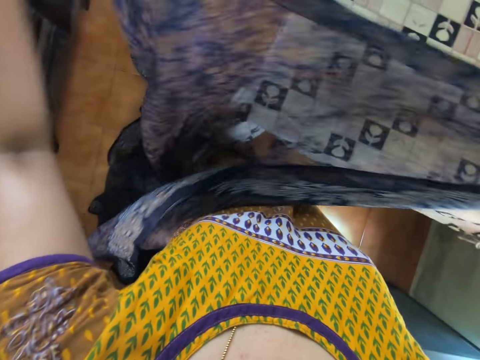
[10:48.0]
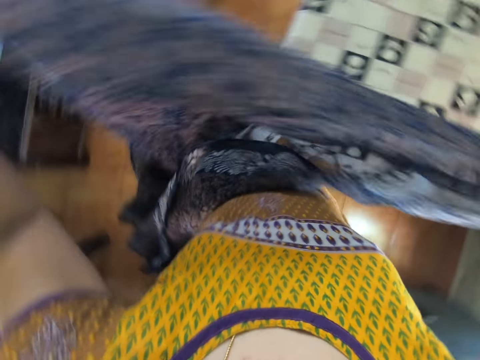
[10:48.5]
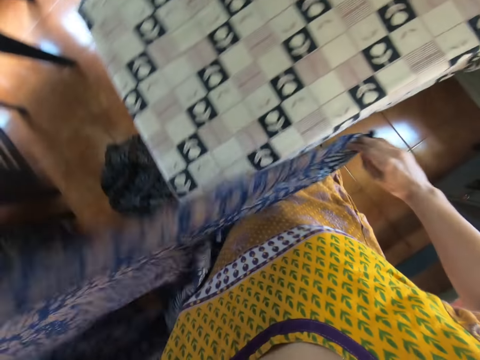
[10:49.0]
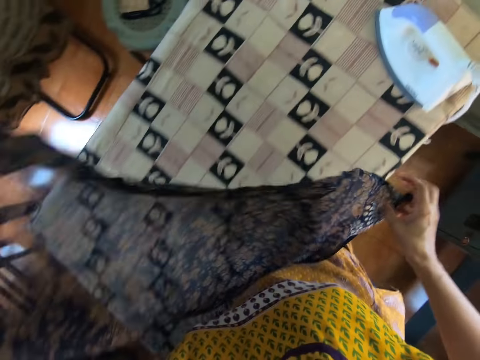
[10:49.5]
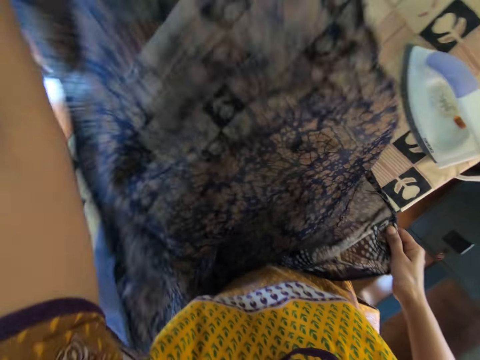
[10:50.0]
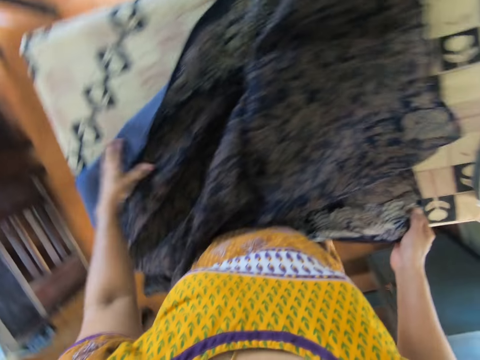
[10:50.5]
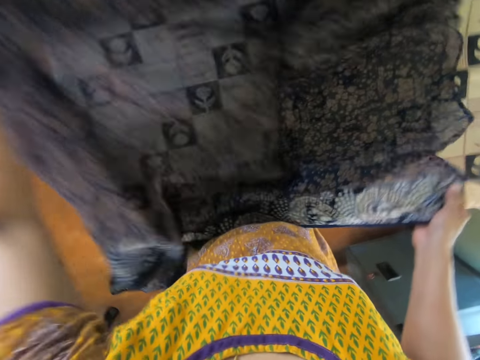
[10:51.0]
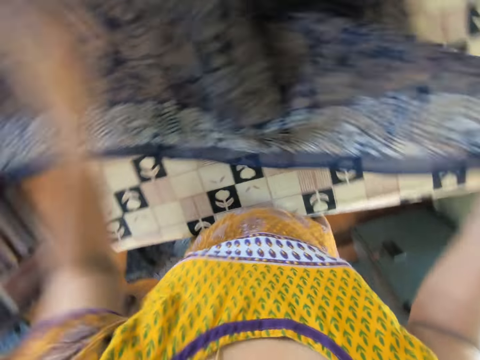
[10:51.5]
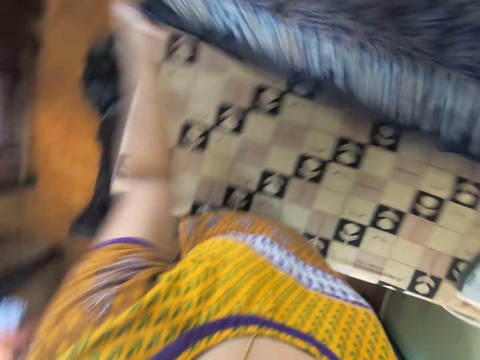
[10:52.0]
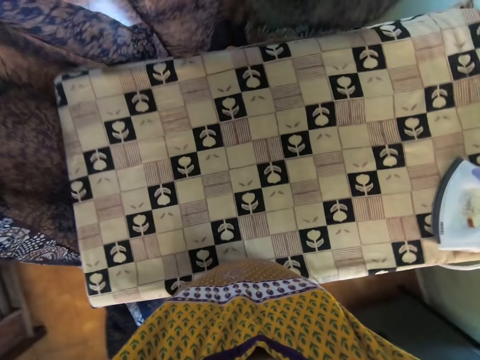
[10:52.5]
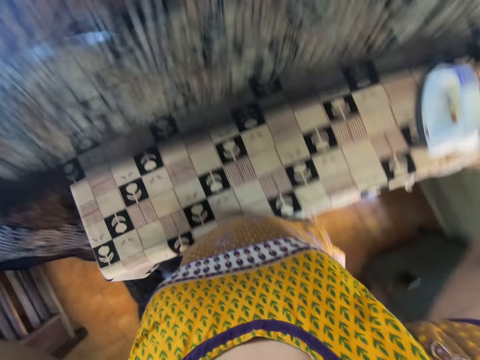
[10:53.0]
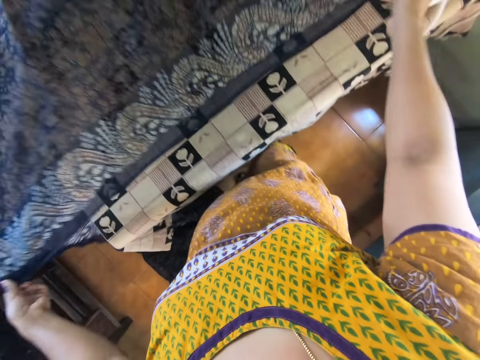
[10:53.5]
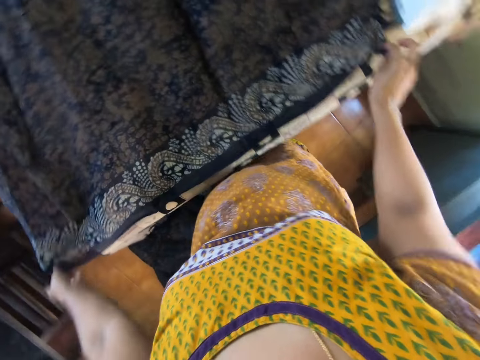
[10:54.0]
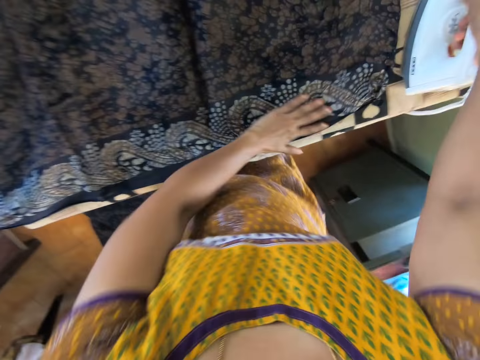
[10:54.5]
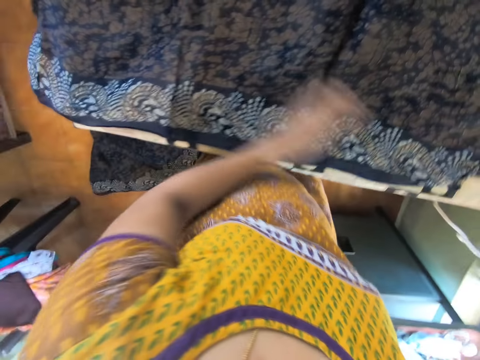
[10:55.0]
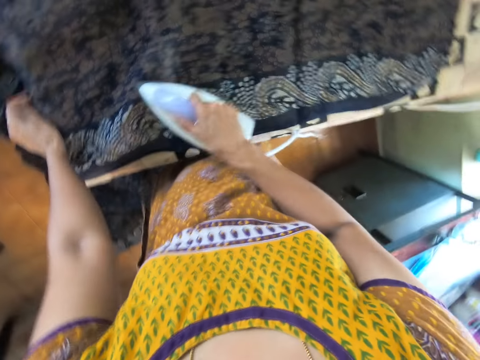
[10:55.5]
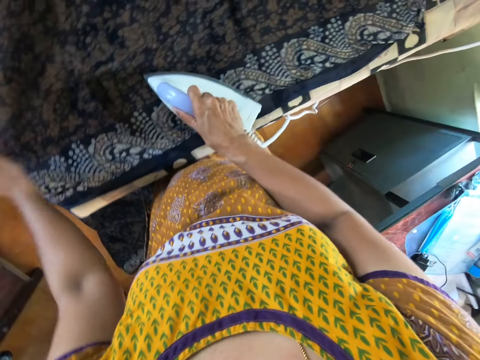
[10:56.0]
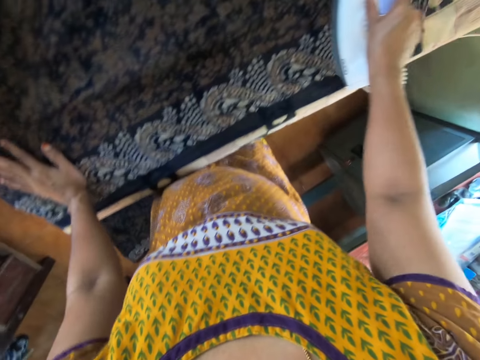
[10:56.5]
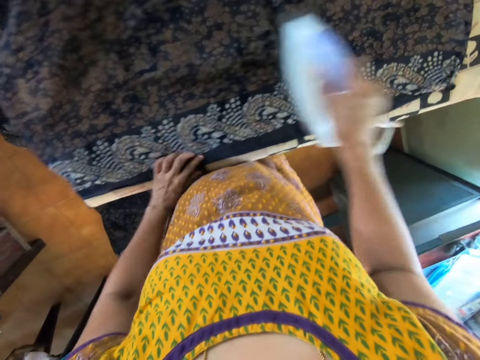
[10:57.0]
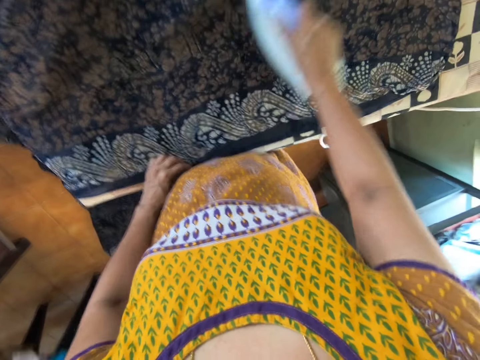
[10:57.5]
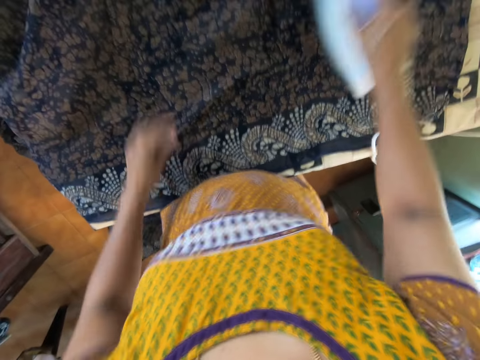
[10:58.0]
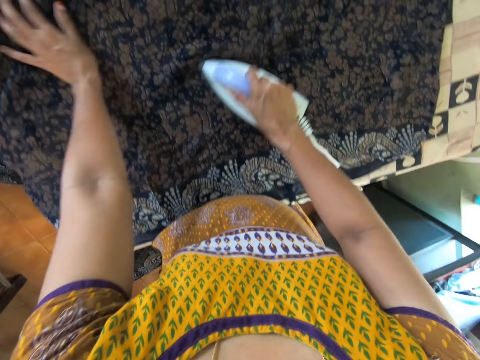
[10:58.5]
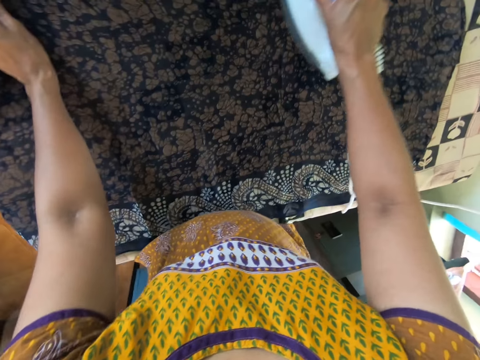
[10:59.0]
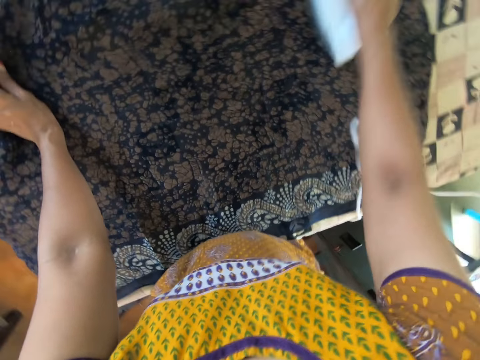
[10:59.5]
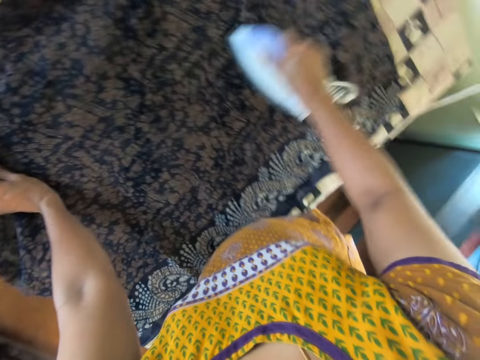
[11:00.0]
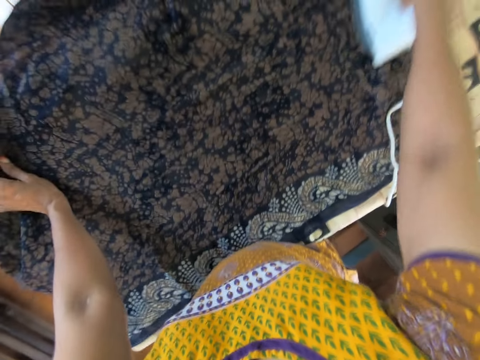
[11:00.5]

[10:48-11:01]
The camera wearer lays the cloth on the table with both hands. She picks up the iron from the table with her right hand. She places her left hand on the cloth on the table. She removes her left hand from the cloth on the table. She irons the cloth on the table with the iron in her right hand. She pulls the cloth on the table with her left hand. She places her left hand on the cloth on the table. She removes her left hand from the cloth on the table. She pulls the cloth on the table with her left hand. She removes her left hand from the cloth on the table. She places her left hand on the cloth on the table.

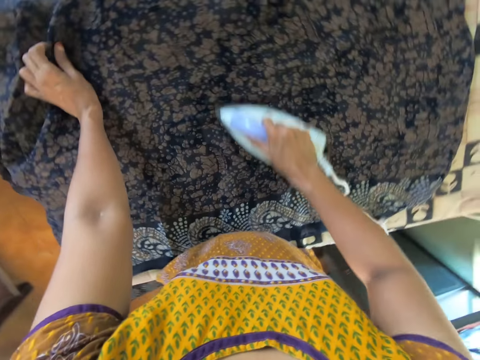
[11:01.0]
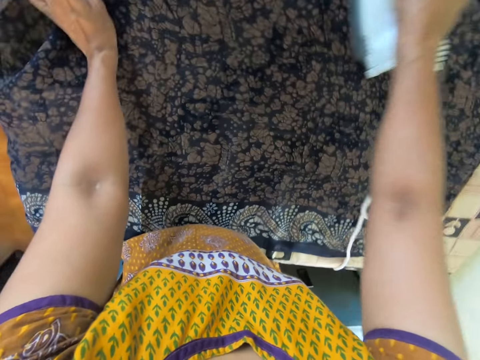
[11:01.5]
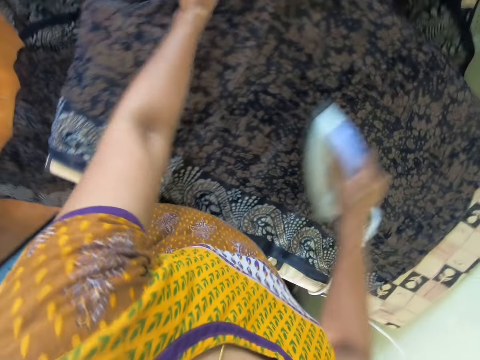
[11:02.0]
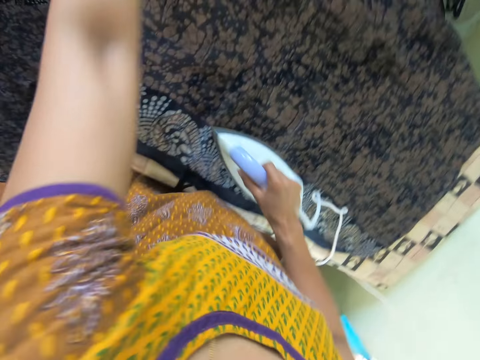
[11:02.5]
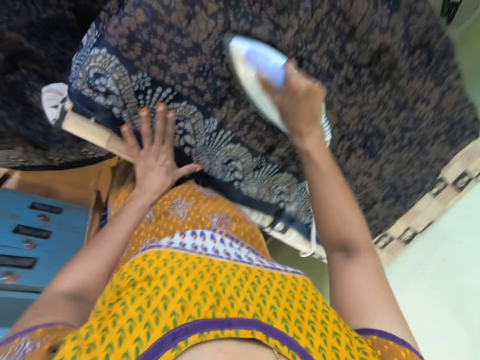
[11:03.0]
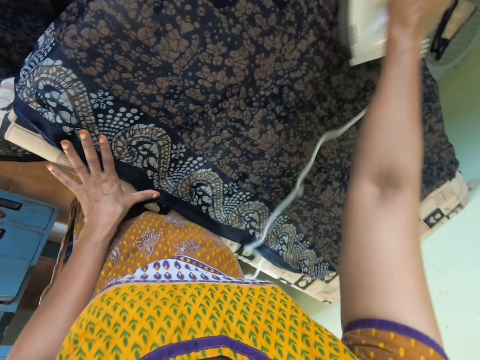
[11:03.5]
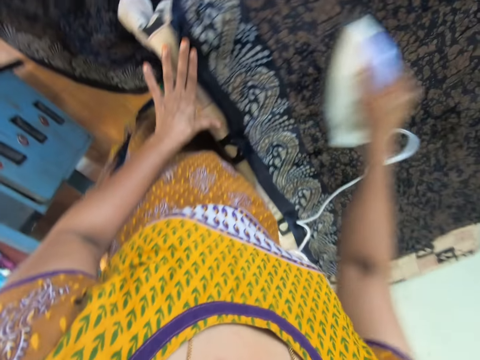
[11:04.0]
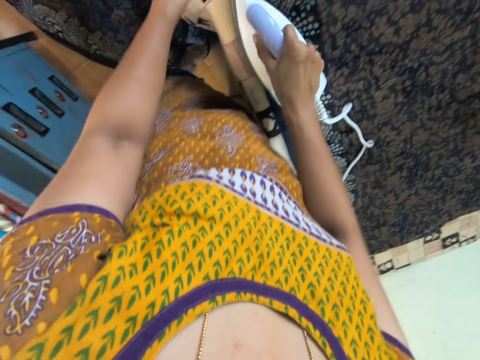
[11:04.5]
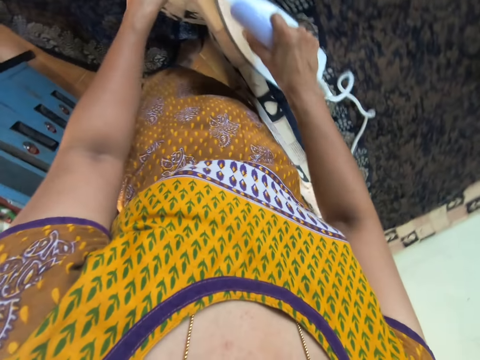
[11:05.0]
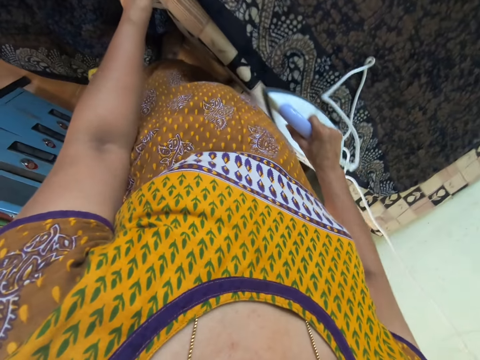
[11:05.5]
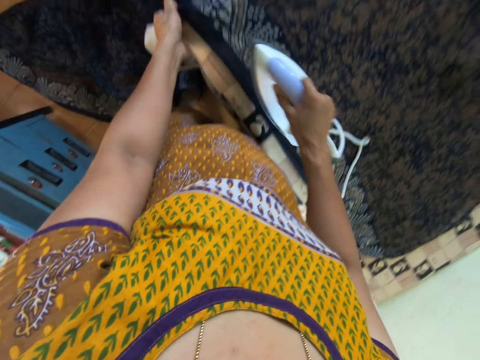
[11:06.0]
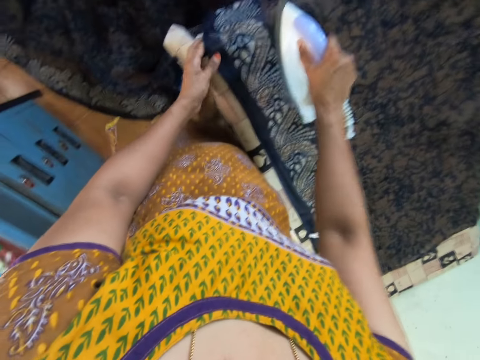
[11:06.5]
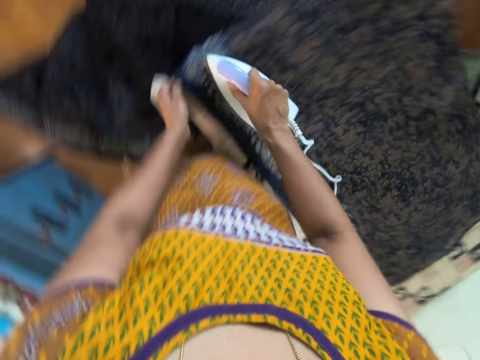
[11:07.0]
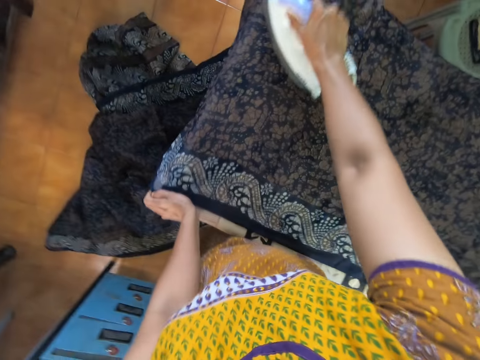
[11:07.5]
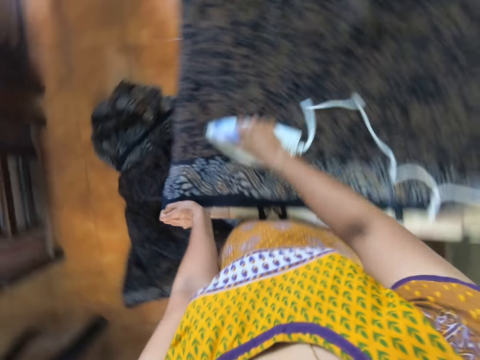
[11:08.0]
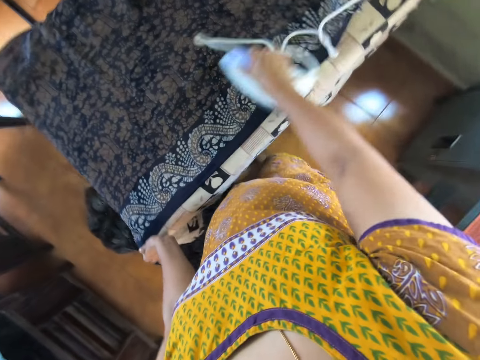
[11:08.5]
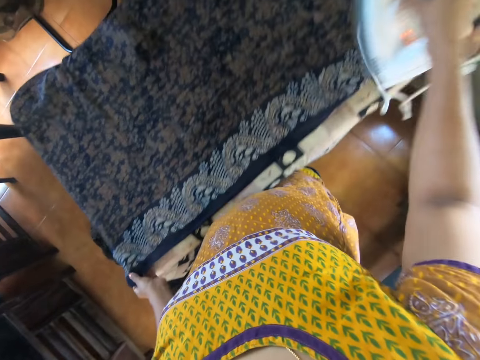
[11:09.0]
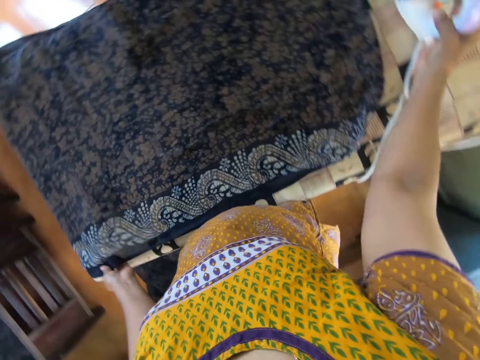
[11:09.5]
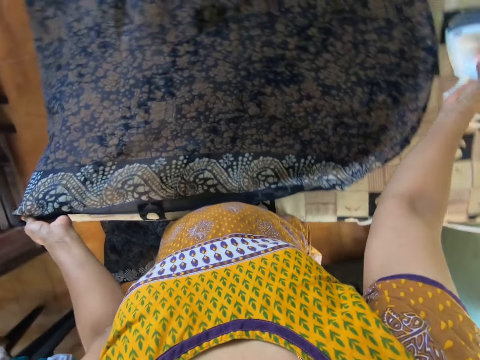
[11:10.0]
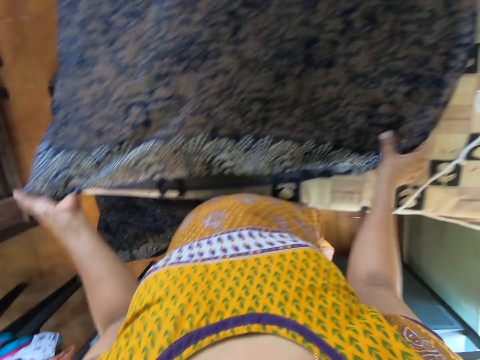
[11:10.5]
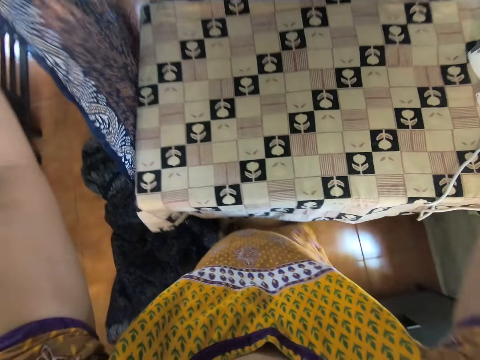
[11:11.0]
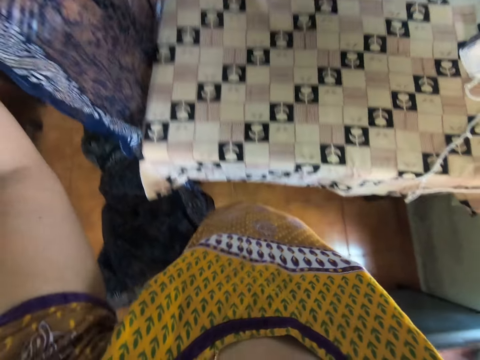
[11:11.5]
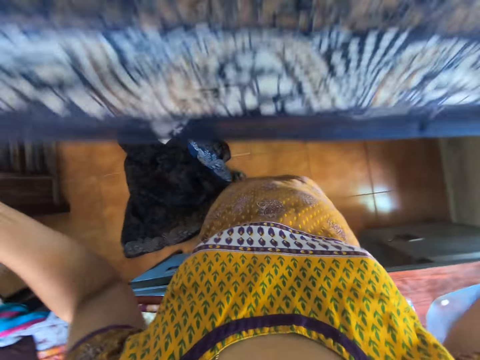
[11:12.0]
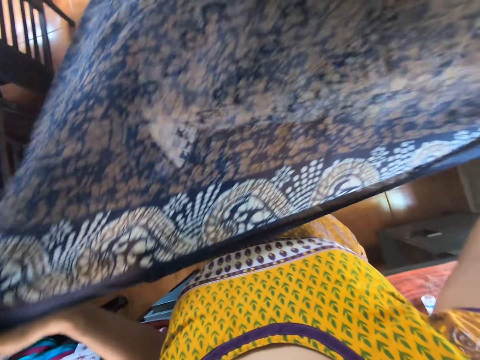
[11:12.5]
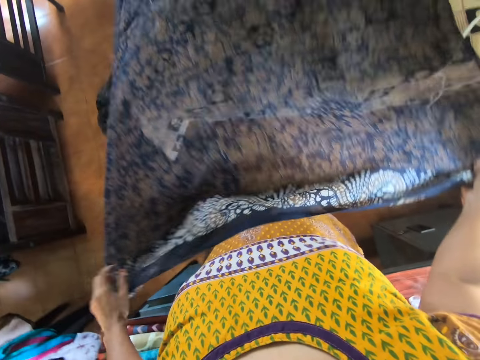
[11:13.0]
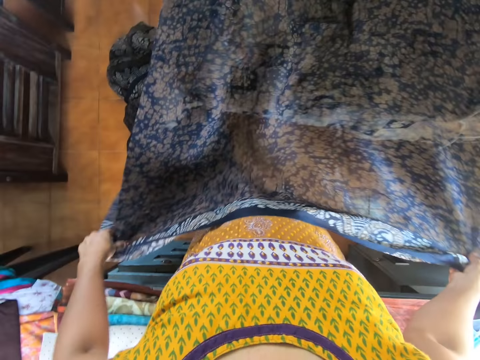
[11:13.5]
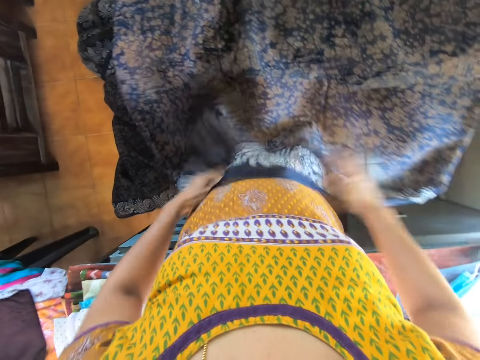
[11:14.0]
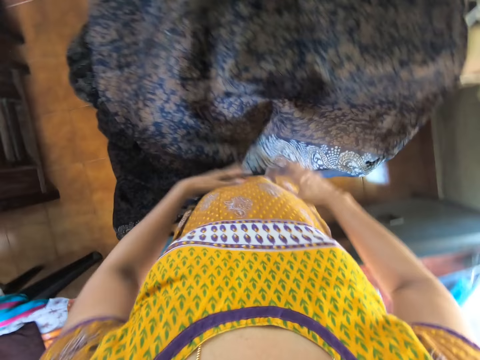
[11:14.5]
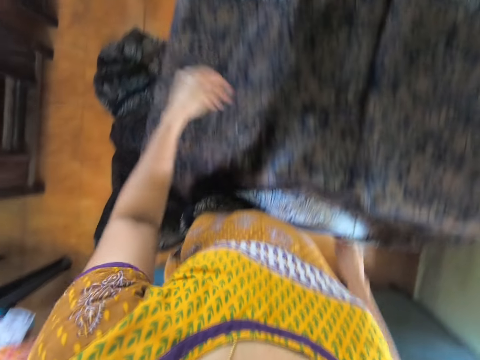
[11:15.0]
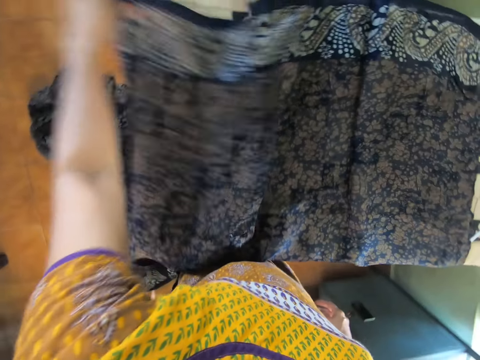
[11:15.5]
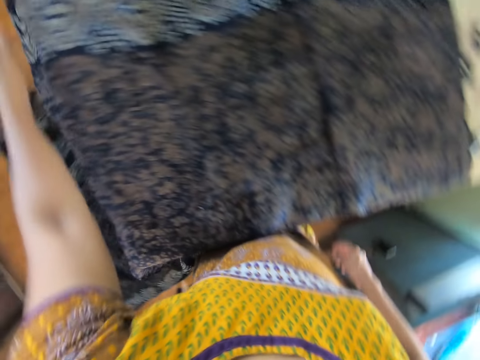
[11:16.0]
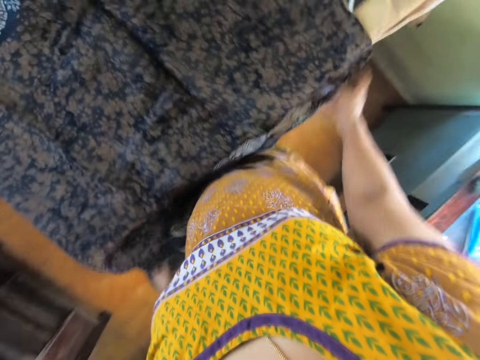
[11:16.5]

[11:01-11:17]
The camera wearer places her left hand on the cloth on the table. She removes her left hand from the cloth on the table. She holds the cloth on the table with her left hand. She removes the iron from the cloth on the table with her right hand. She places the iron on the table with her right hand. She lifts the cloth from the table with her left hand. She lifts the cloth from the table with both hands. She adjusts the material. She lays the cloth on the table with both hands.
